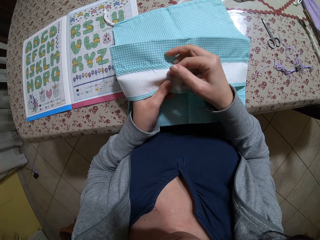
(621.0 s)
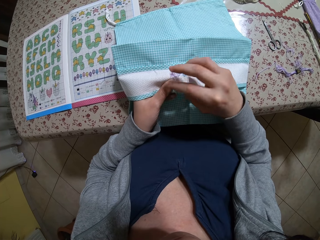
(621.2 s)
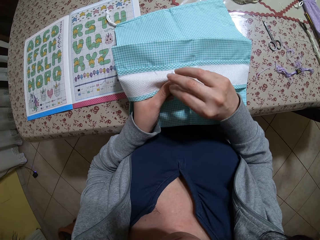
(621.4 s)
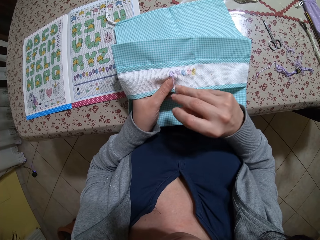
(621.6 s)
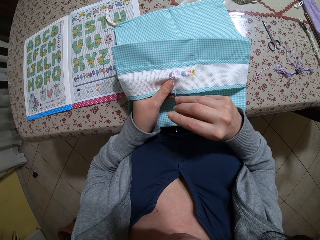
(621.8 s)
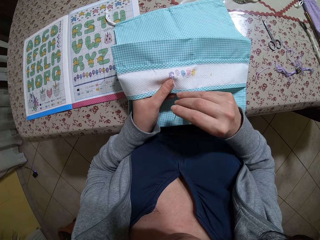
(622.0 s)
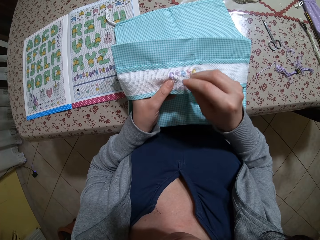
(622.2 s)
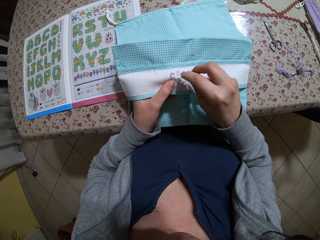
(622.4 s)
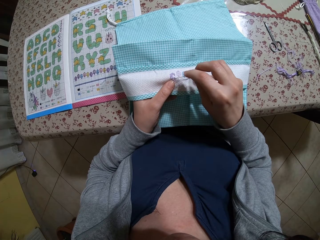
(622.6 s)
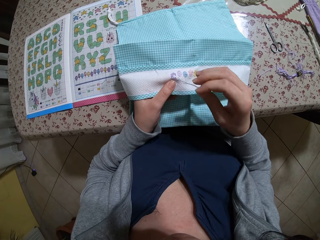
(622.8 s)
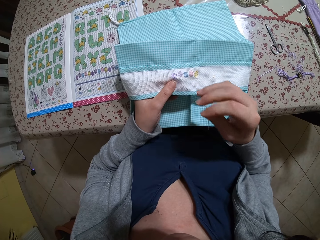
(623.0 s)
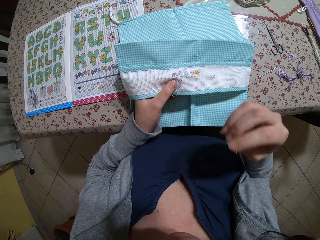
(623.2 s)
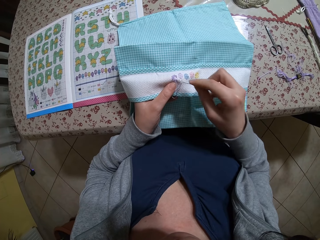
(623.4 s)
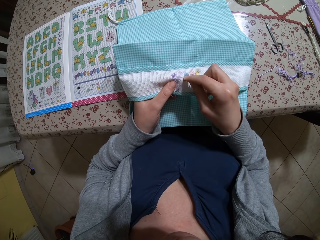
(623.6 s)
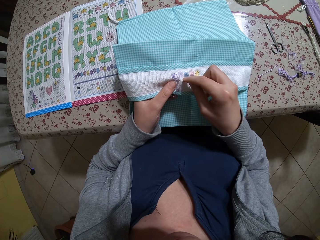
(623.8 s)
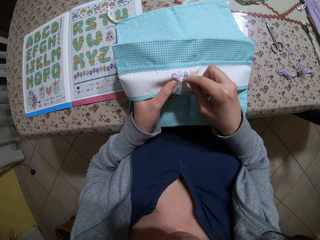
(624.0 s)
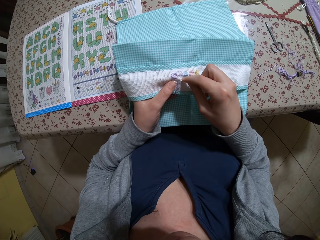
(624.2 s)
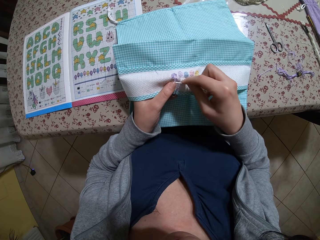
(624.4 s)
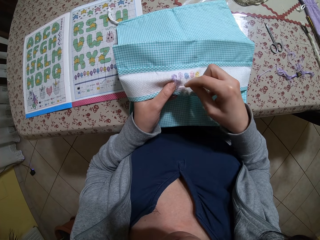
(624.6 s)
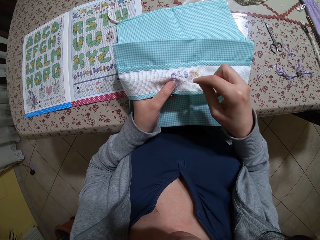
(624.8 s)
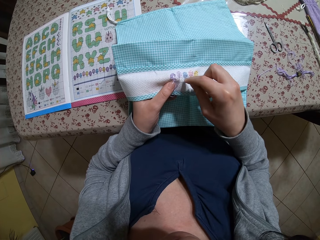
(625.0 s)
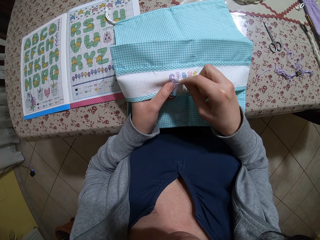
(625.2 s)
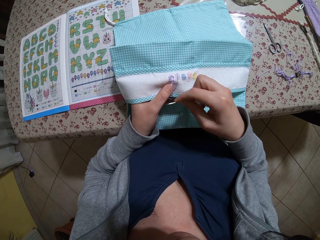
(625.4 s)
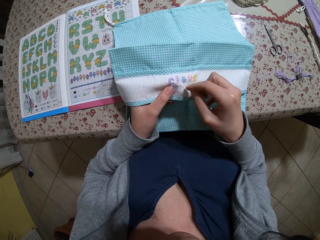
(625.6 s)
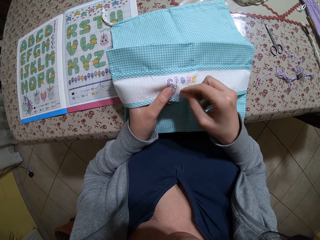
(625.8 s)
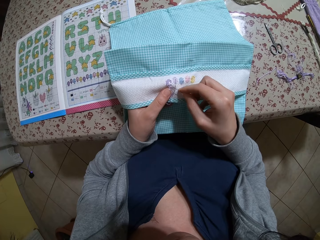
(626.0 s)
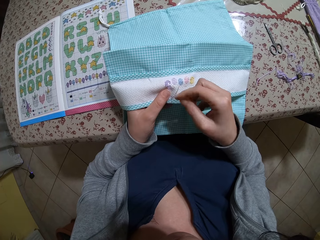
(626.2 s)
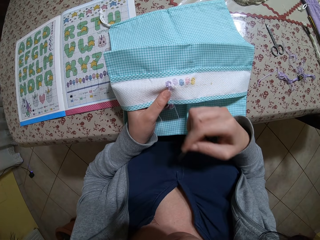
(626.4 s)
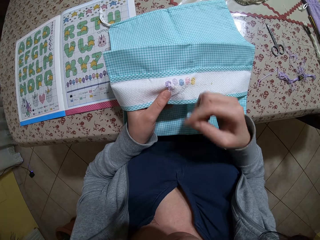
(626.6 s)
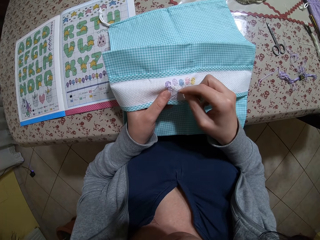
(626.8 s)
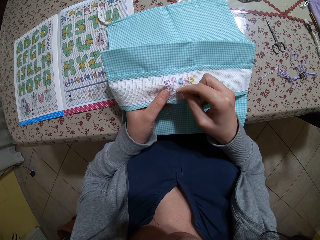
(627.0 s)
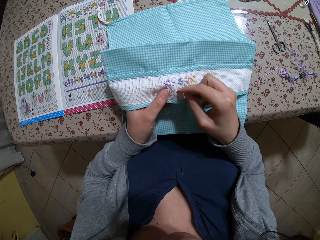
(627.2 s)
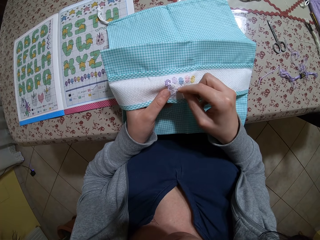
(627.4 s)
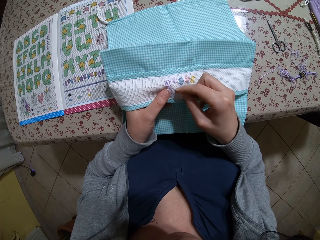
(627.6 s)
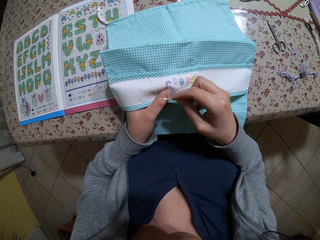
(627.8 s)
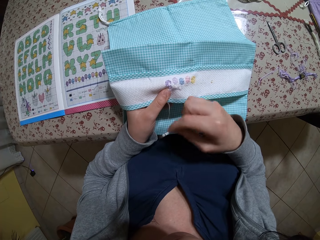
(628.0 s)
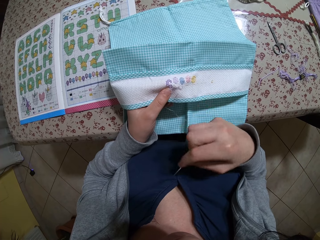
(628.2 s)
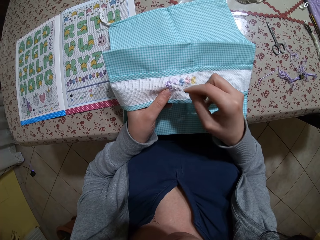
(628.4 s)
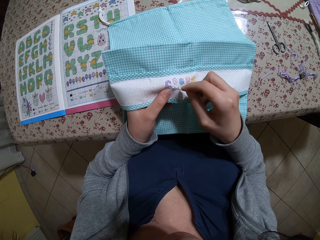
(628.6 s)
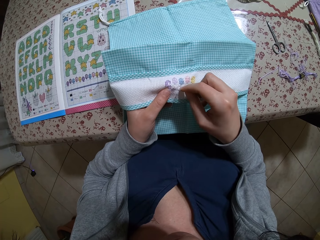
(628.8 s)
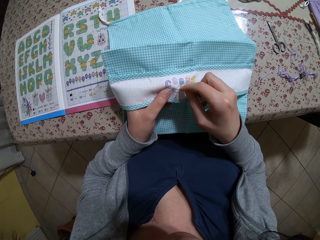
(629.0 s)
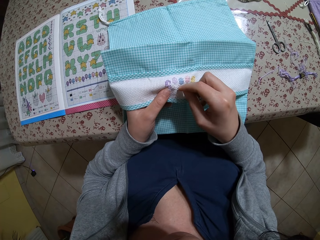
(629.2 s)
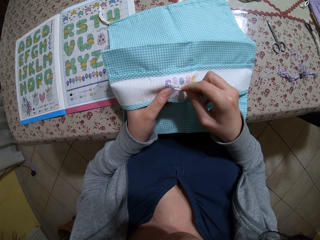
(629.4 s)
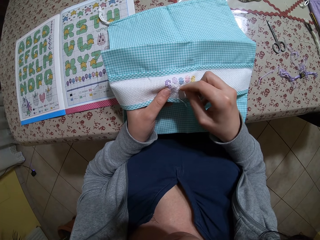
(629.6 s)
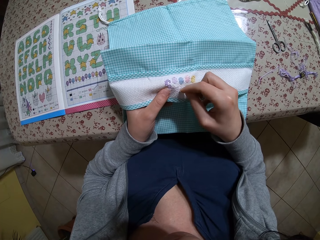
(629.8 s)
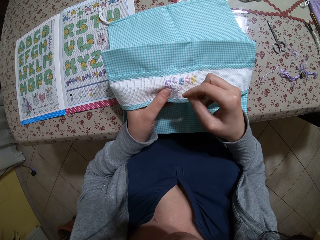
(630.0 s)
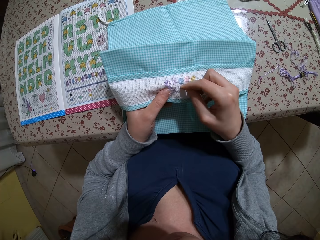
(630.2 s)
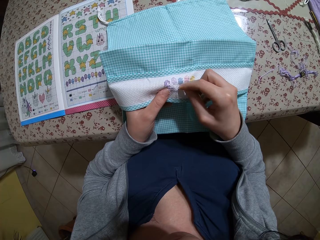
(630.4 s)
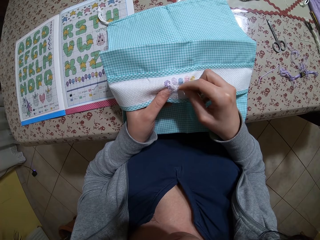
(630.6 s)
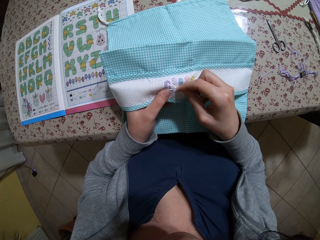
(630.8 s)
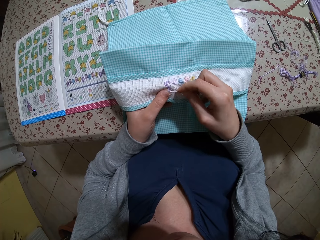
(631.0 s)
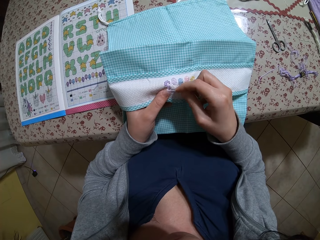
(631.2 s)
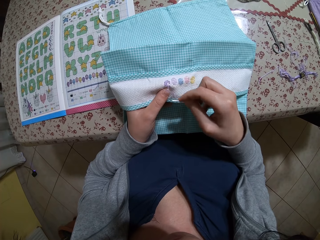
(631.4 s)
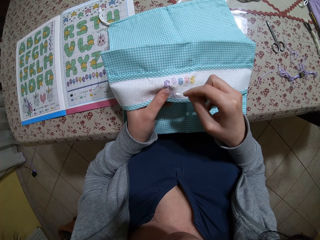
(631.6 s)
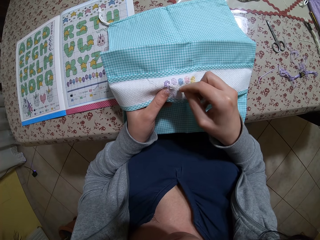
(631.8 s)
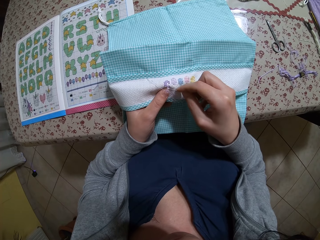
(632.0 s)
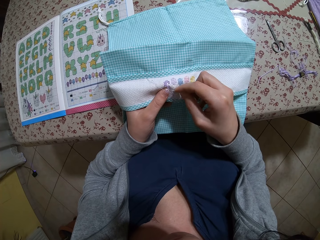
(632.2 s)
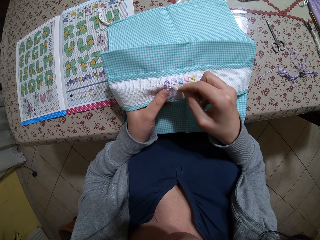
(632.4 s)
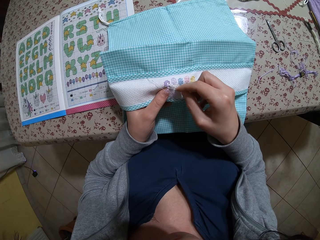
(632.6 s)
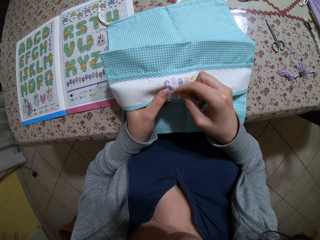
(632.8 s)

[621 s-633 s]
The camera wearer loosens a stitch on the drawstring bag in her left hand with the needle in her right hand.

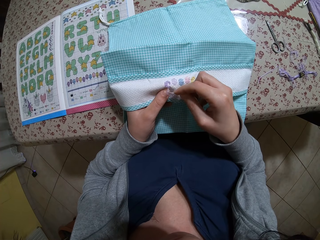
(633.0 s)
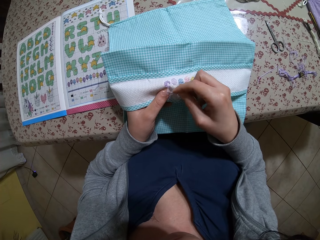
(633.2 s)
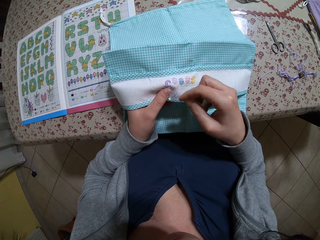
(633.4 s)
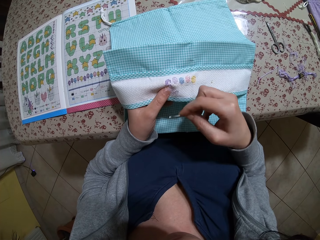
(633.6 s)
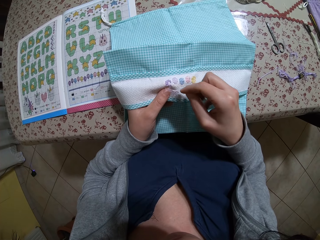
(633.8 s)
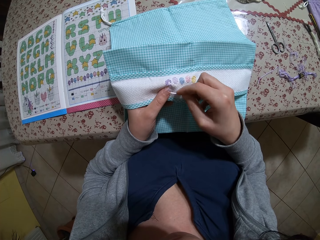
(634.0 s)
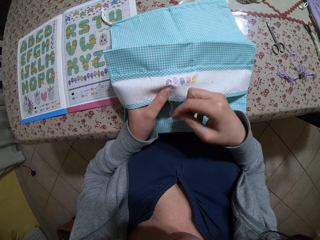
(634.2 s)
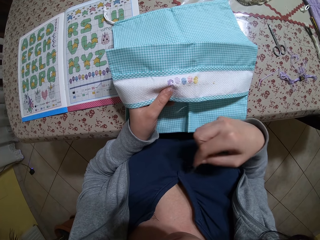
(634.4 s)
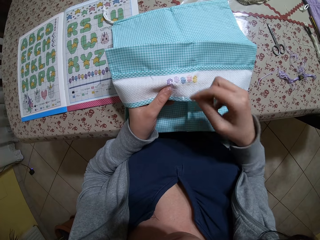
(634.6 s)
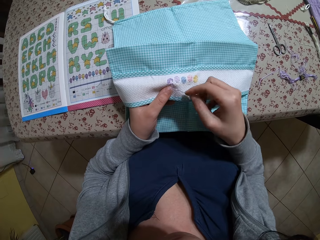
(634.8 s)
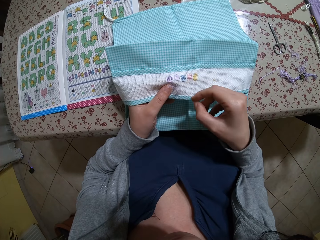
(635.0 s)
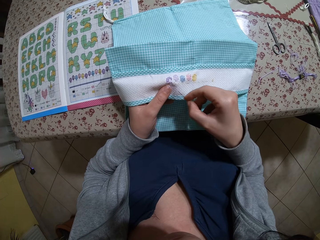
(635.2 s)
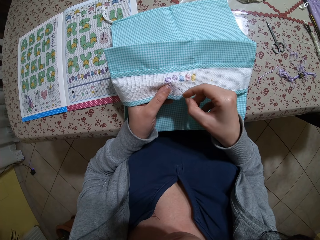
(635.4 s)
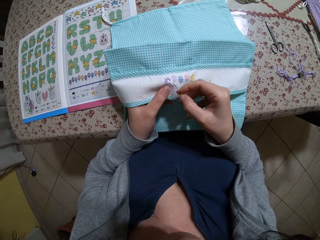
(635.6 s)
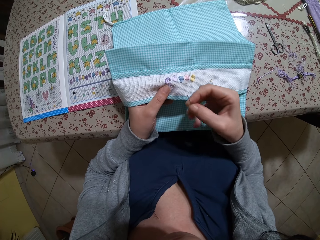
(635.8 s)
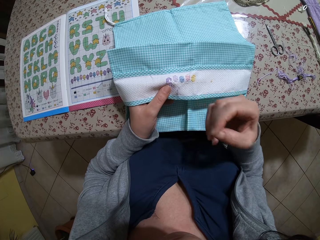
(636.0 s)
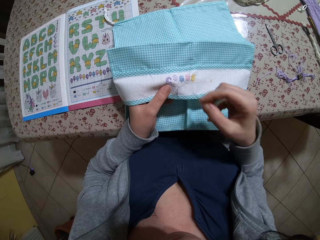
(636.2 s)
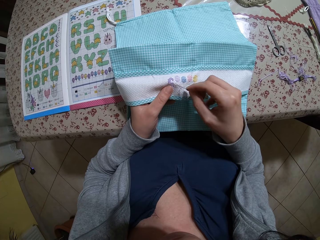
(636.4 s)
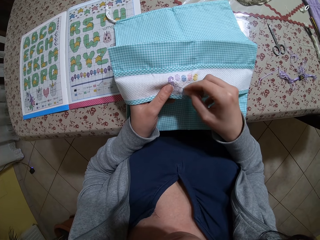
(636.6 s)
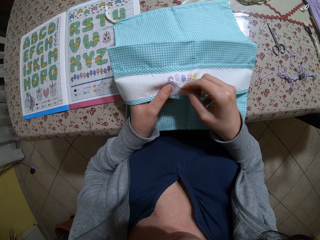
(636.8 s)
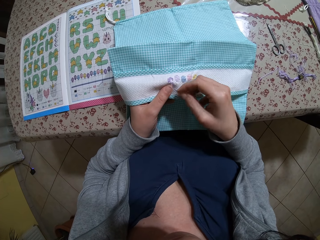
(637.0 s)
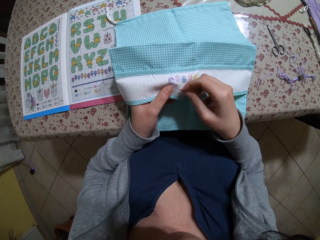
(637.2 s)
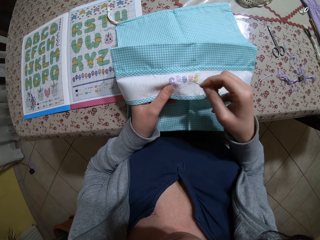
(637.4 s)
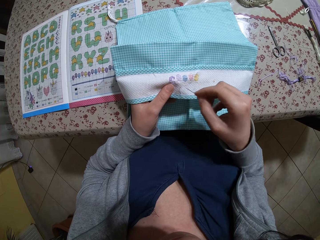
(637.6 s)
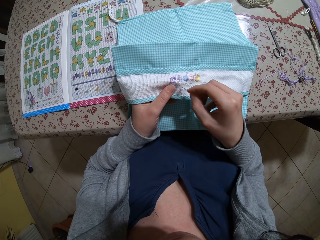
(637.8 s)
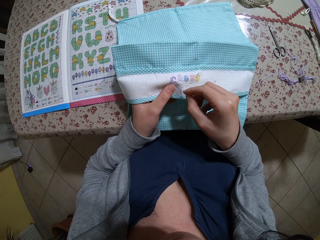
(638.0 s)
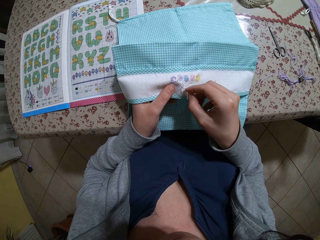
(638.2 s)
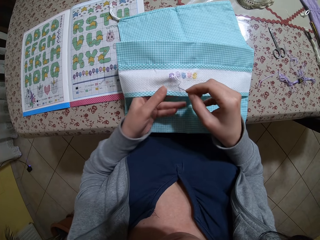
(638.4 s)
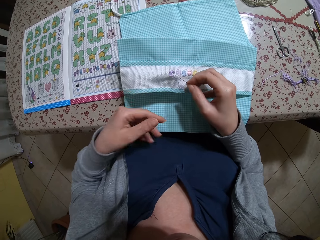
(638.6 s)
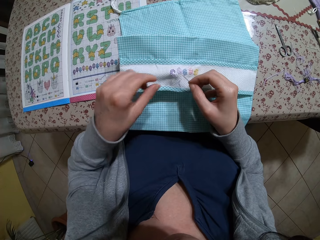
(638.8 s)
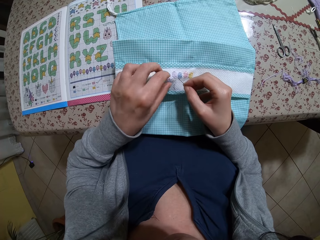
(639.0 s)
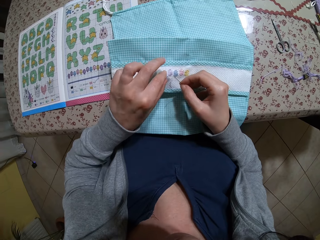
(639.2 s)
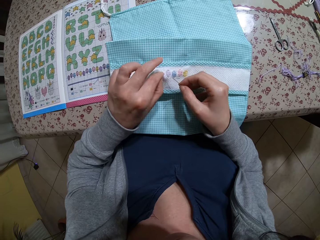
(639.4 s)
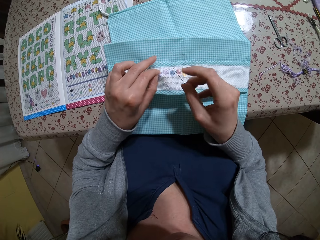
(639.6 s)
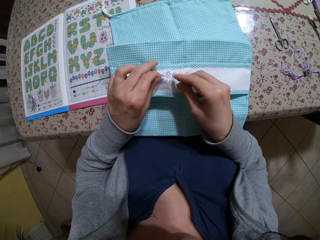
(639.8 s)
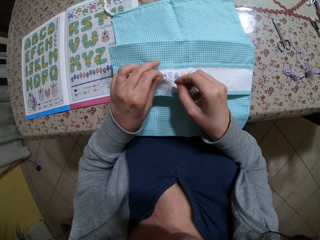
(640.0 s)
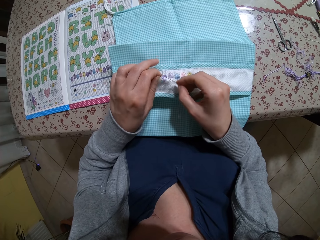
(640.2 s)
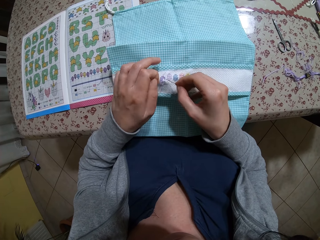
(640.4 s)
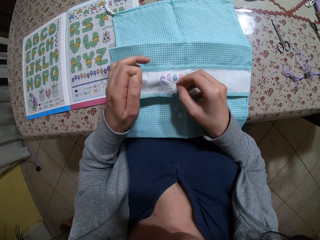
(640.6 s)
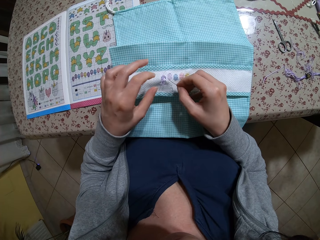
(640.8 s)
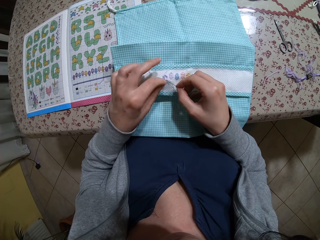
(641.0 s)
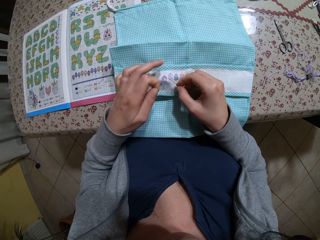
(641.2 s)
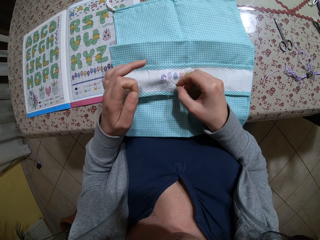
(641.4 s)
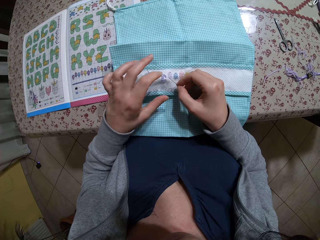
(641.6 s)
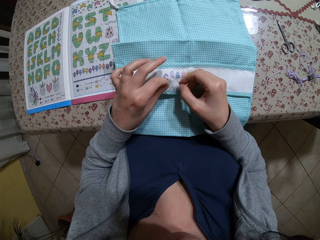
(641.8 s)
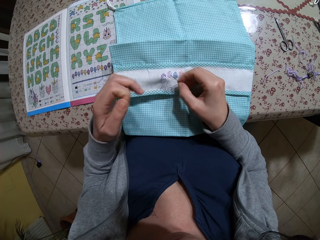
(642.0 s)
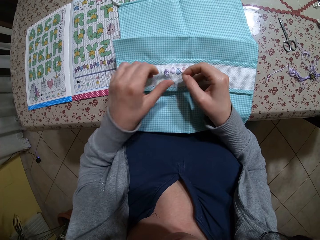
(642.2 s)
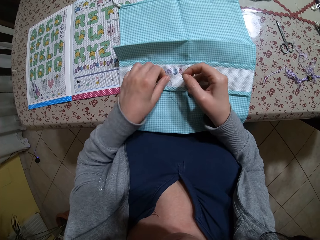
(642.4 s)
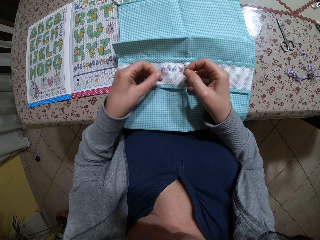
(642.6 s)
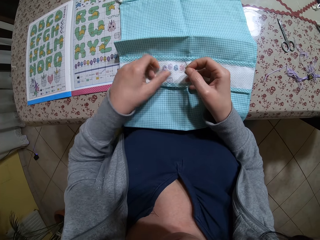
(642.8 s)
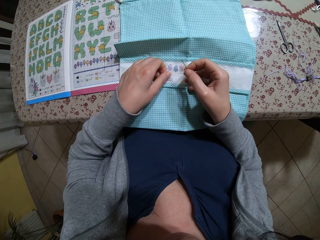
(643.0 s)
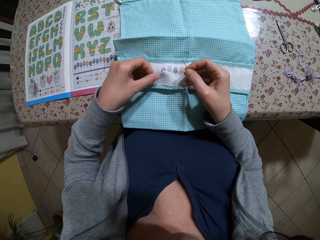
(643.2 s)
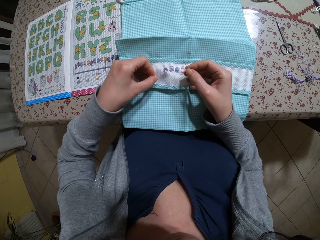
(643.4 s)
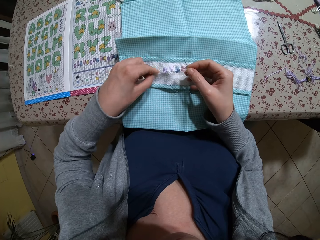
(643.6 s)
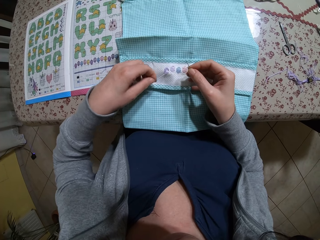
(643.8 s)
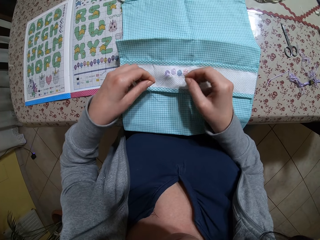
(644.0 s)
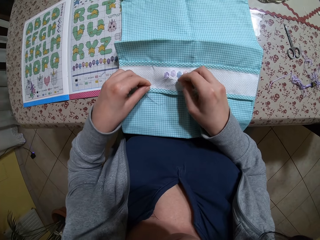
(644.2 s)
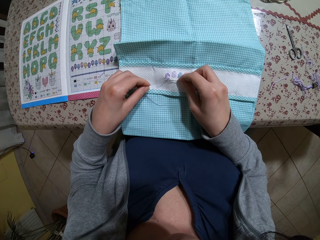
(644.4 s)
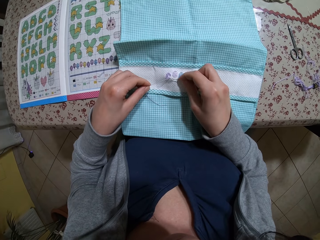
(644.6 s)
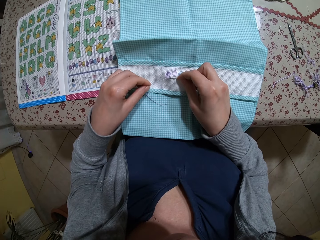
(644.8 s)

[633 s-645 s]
The camera wearer loosens the thread with her left hand.
